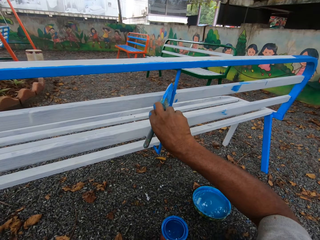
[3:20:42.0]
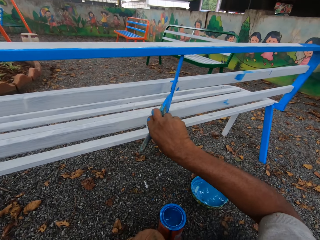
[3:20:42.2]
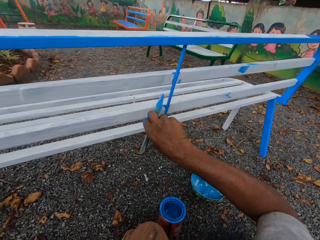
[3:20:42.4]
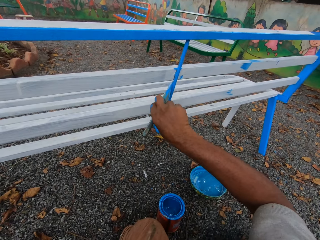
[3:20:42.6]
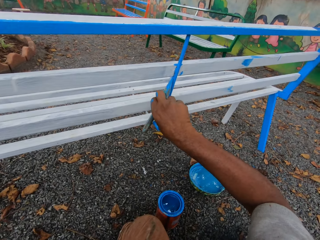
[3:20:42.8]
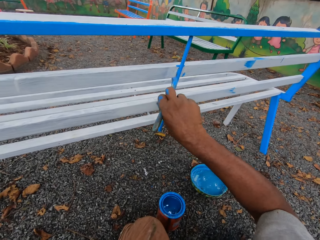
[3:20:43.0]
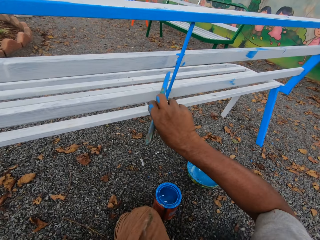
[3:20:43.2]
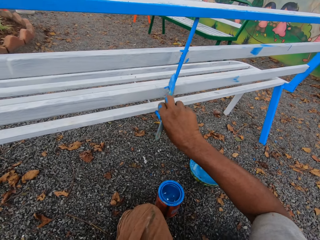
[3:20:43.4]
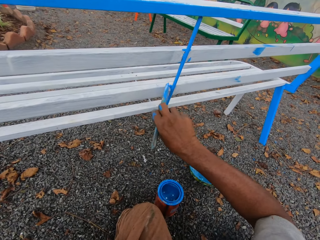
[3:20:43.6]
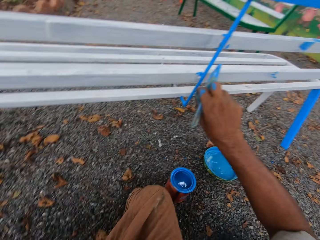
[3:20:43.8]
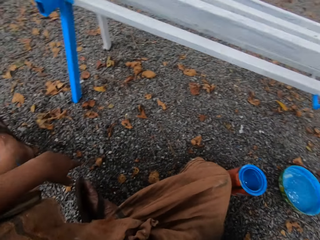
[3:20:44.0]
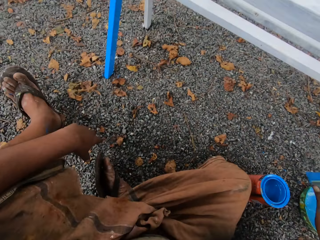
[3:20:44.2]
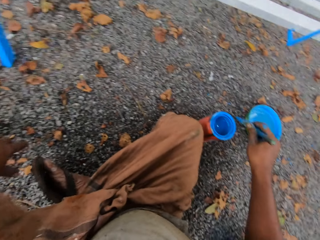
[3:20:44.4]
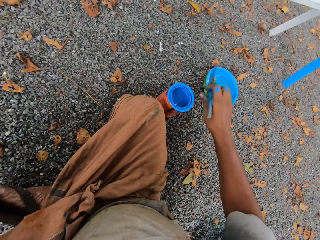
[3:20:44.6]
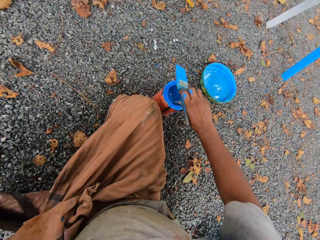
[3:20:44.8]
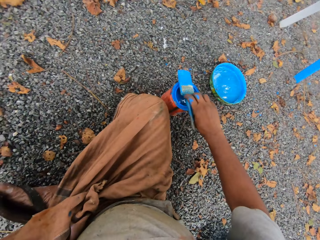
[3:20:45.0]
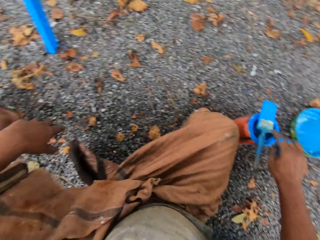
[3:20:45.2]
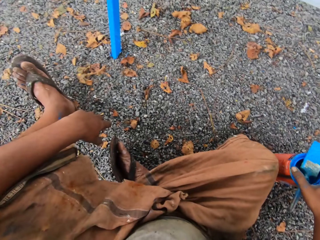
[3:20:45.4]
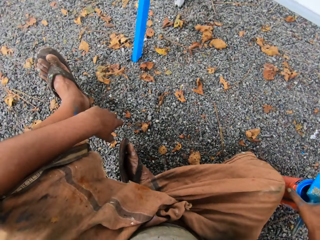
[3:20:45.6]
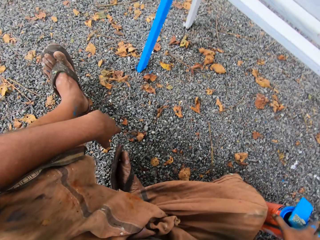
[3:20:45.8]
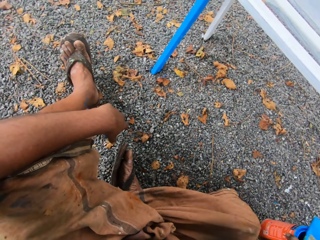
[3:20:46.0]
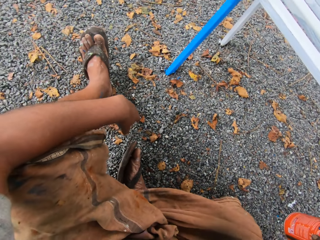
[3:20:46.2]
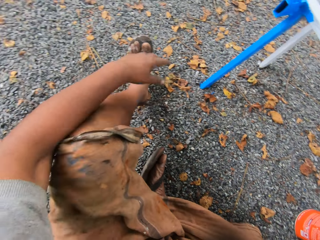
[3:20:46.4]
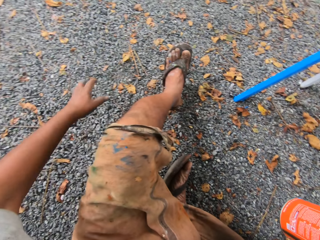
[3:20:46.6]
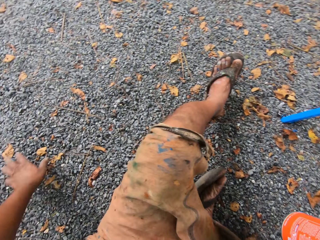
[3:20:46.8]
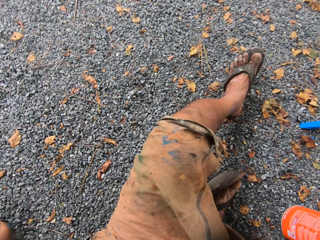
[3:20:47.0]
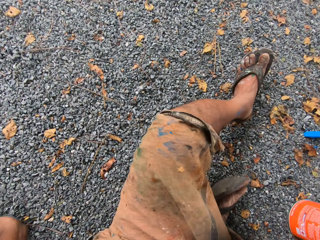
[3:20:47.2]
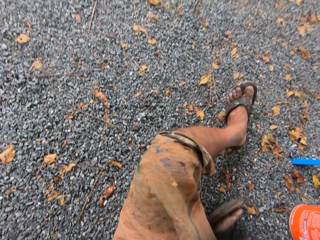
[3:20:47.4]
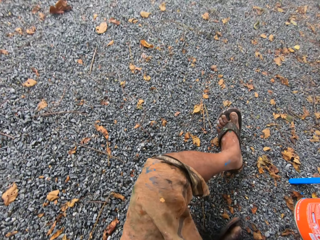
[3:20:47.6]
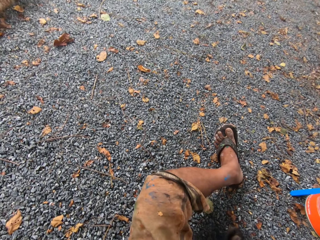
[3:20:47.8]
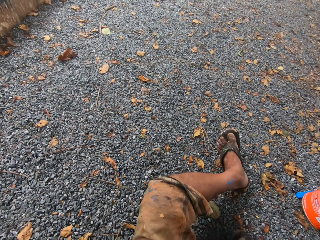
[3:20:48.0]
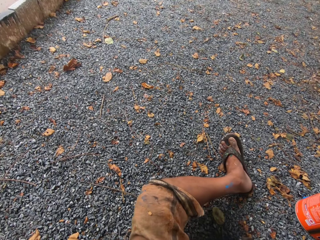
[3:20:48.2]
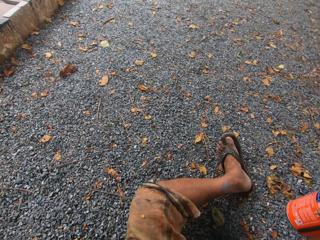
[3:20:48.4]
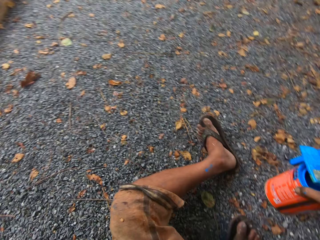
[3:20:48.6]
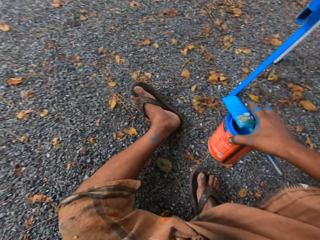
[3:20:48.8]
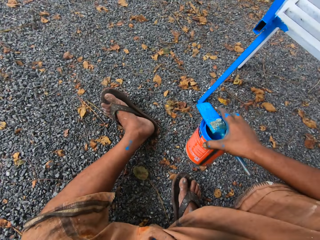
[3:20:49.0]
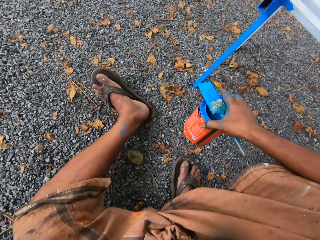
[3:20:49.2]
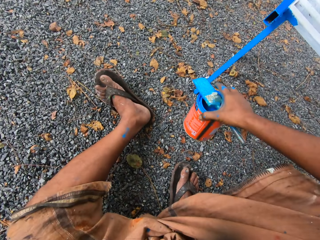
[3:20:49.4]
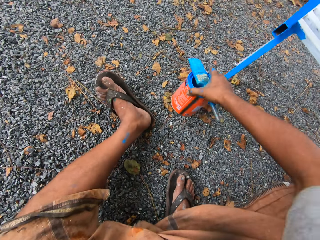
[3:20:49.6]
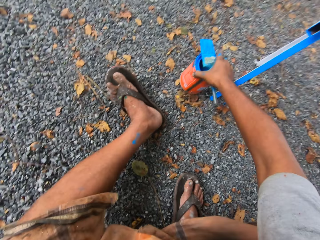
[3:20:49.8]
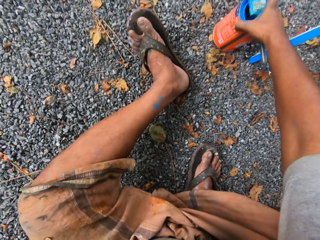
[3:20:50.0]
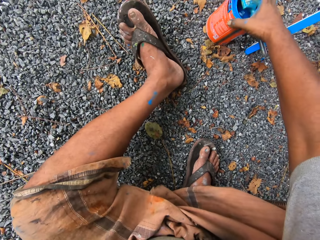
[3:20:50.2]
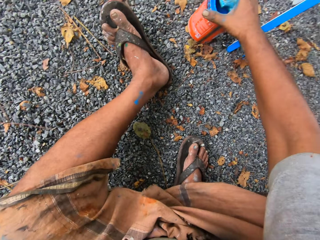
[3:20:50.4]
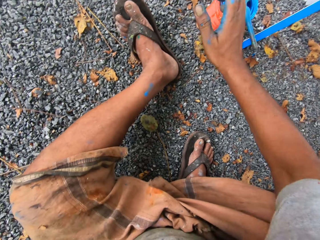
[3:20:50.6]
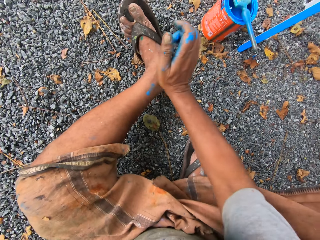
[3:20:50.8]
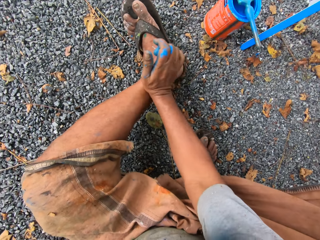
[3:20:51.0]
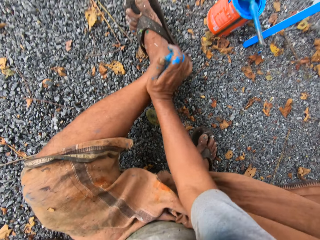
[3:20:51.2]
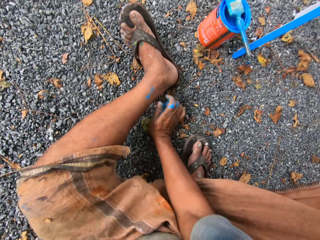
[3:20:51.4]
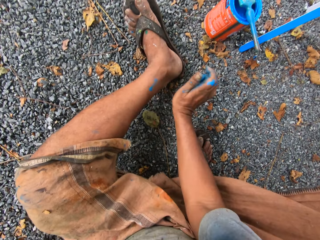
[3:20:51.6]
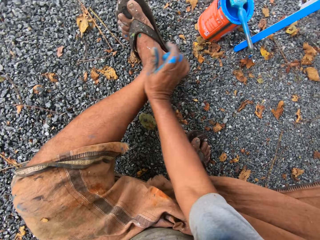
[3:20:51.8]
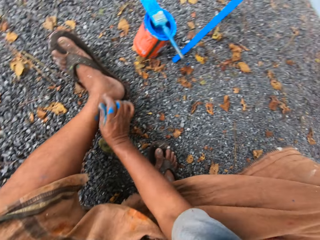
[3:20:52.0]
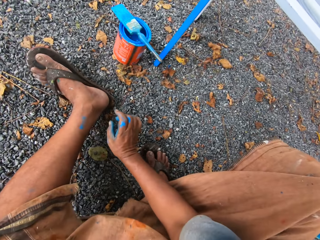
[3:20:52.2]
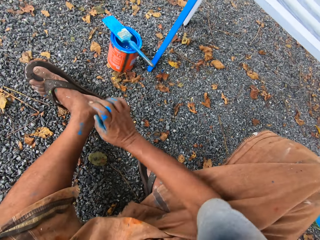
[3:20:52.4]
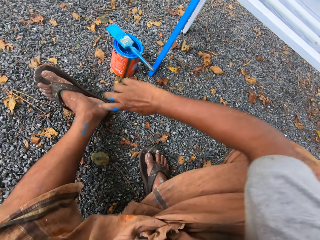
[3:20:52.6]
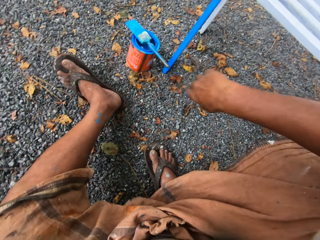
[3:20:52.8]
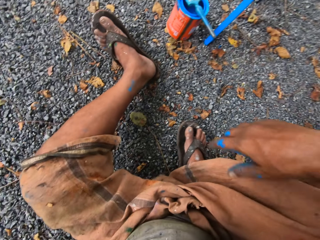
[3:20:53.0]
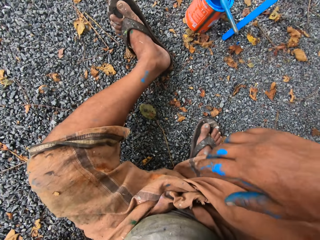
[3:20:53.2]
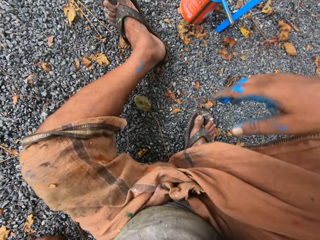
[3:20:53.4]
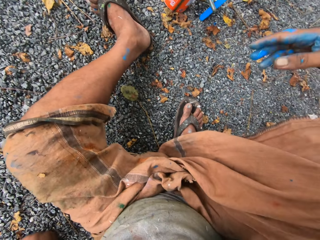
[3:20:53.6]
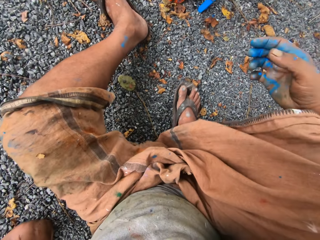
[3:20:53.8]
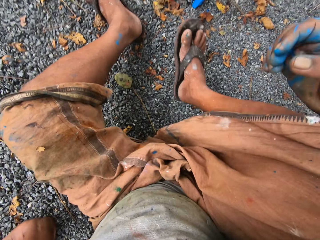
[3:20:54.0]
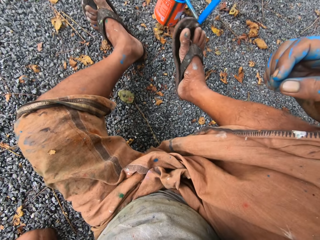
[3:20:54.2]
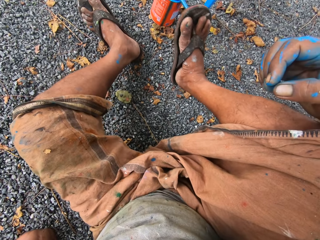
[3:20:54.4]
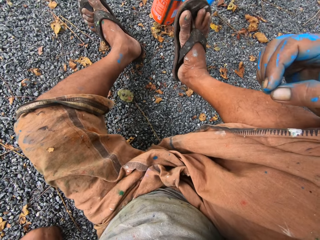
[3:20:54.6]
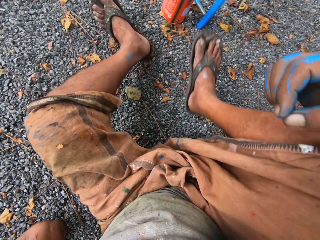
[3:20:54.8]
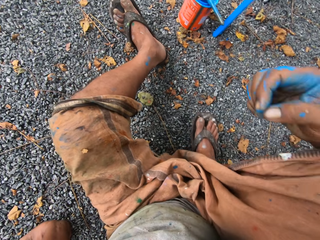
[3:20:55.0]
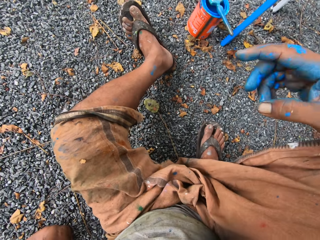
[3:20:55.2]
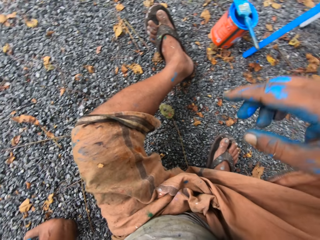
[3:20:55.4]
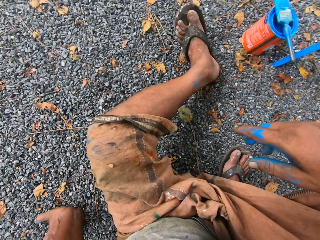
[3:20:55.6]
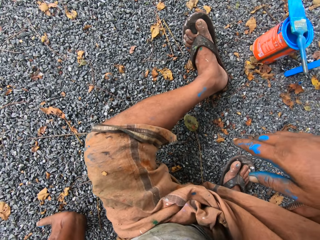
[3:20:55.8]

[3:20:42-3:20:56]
The camera wearer drops the paintbrush in his right hand on the container of paint on the floor. He picks up the paint container. He carries the container of paint on the floor with his right hand. He adjusts his position along the metal bench. He drops the container of paint in his right hand on the floor. He wipes off paint on his left leg with his right hand. He shakes his right leg.

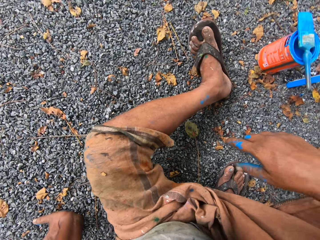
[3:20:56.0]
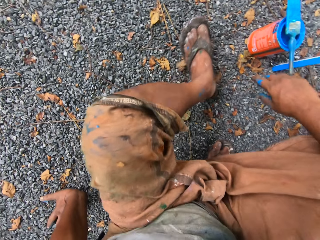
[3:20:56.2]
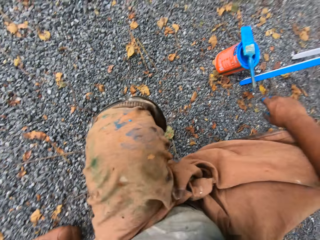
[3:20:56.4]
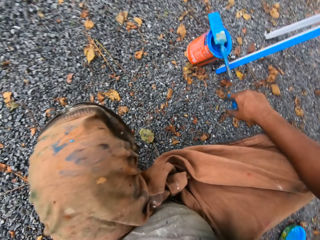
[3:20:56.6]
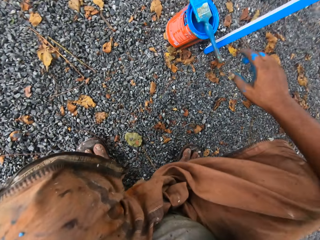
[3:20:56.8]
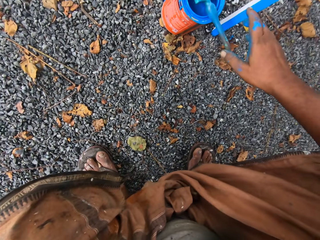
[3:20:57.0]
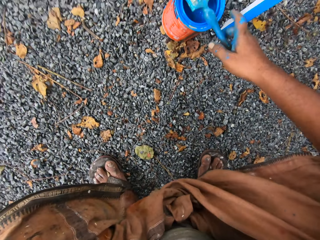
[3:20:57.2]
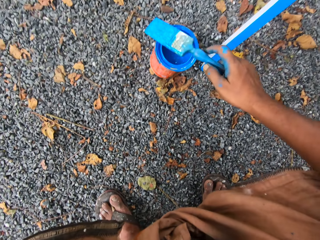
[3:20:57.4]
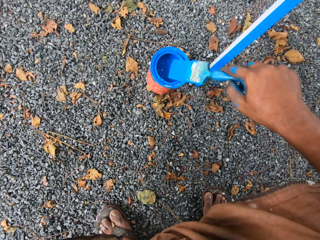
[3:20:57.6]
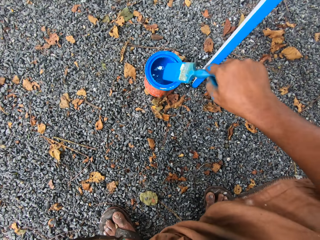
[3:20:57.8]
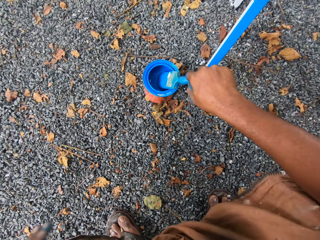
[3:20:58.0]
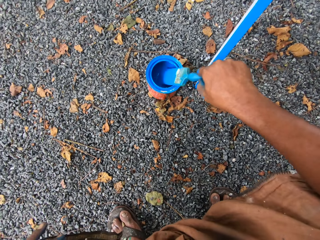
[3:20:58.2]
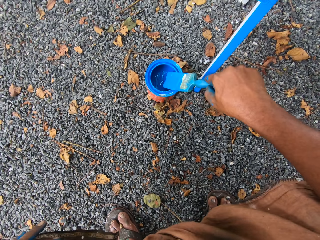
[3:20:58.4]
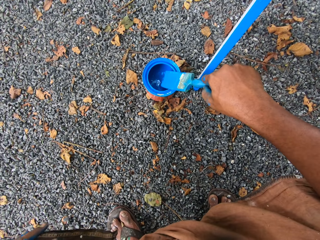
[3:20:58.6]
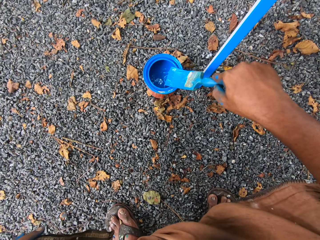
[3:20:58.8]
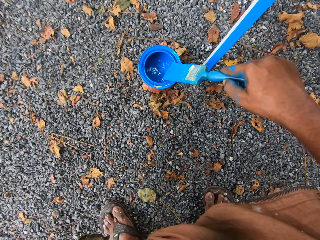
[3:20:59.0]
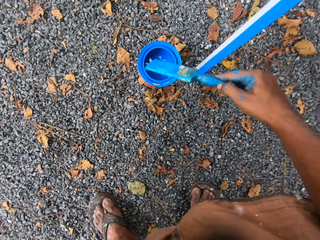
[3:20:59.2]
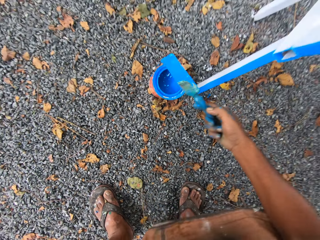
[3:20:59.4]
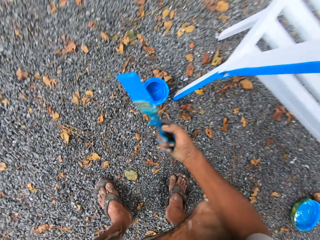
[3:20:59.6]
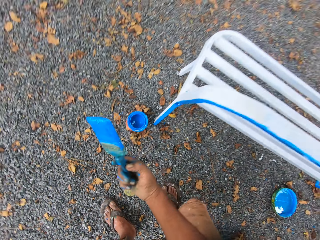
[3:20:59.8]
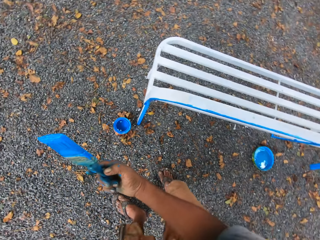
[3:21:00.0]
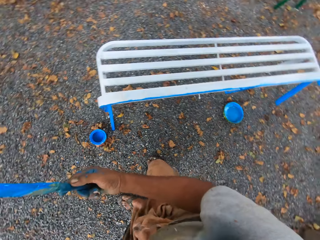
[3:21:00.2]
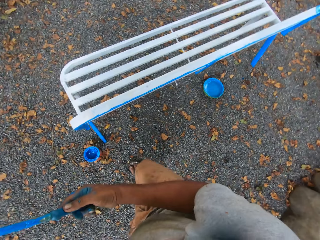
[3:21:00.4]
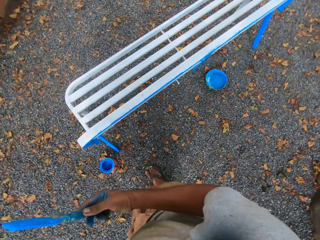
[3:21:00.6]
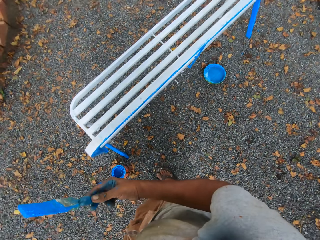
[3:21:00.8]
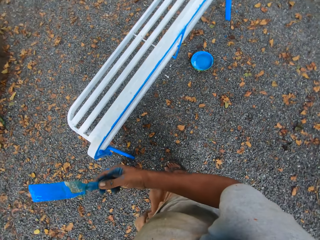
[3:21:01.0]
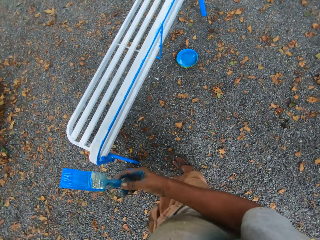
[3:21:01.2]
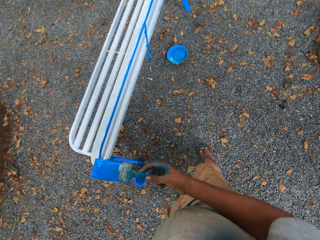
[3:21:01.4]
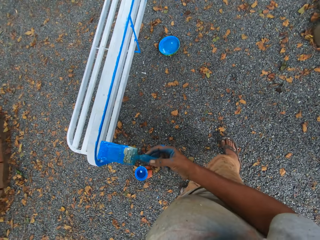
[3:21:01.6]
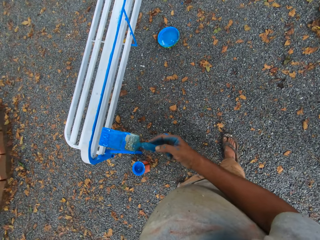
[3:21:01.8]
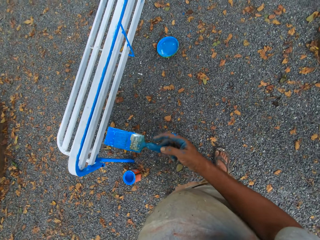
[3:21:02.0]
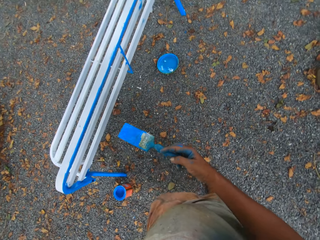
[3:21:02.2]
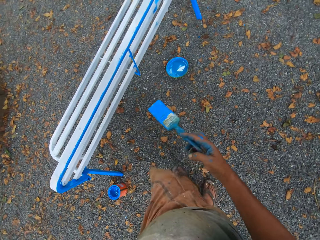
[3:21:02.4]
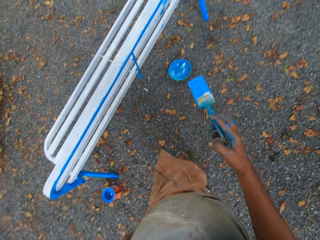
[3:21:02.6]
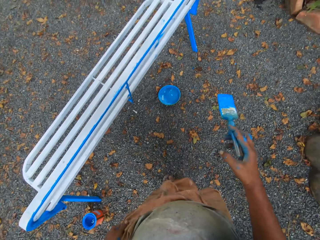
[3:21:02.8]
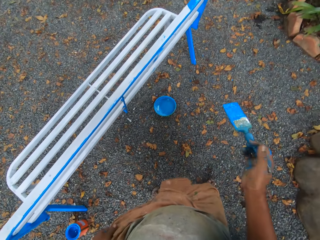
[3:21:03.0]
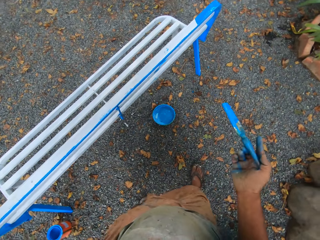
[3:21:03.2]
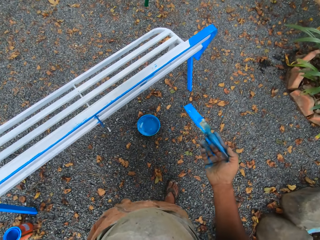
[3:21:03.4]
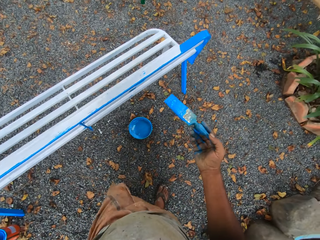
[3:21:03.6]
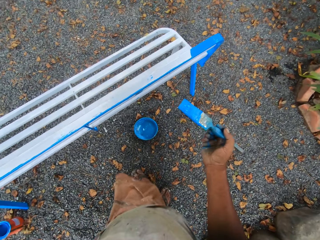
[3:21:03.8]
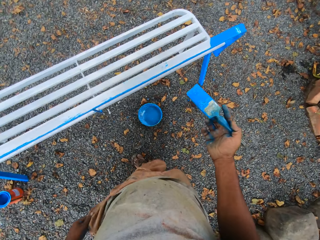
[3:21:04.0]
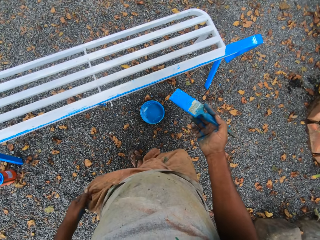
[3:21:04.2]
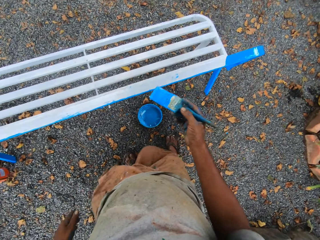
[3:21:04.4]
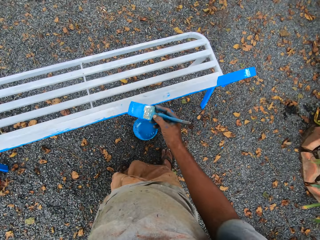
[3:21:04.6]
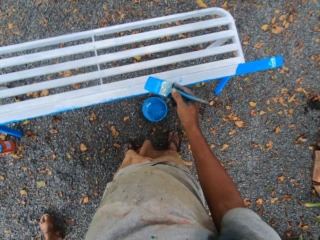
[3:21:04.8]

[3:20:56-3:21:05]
The camera wearer squats. He picks up the paintbrush on the container of paint on the floor. He dips the paintbrush in his right hand in the container of paint on the floor. He cleans the paintbrush on the mouth of the paint container. He stands up and walks around the metal bench.
